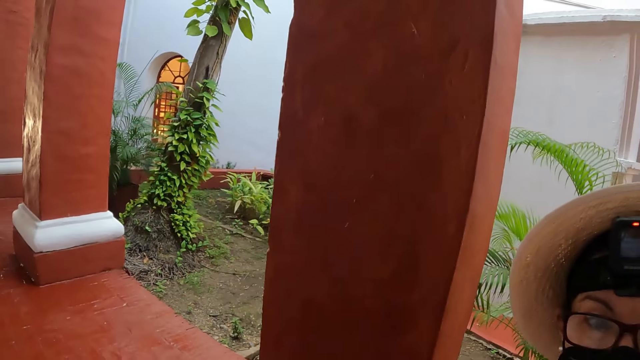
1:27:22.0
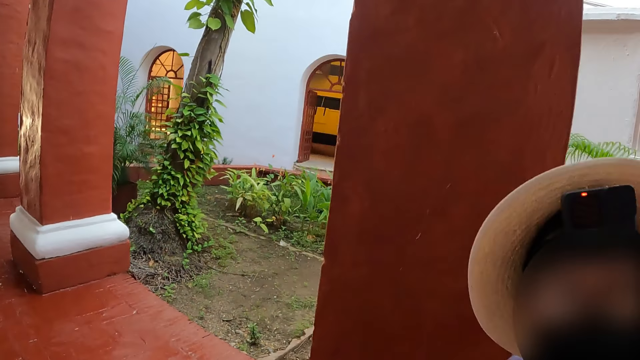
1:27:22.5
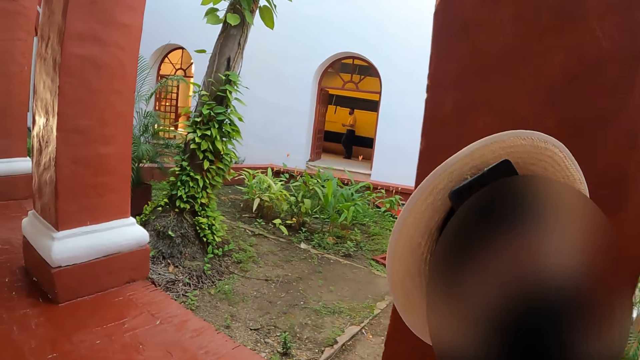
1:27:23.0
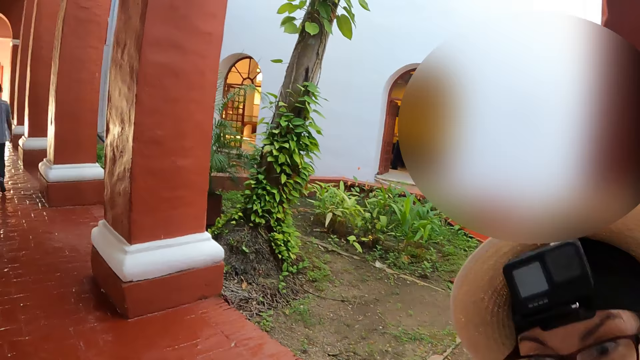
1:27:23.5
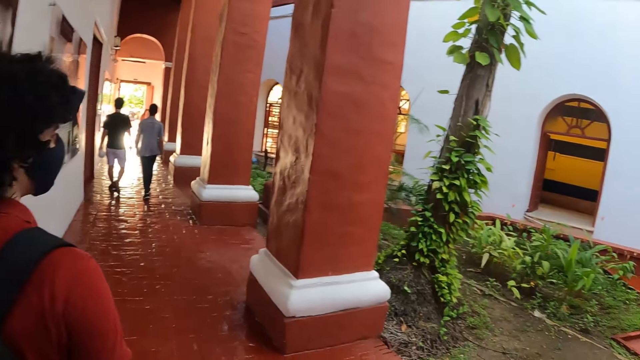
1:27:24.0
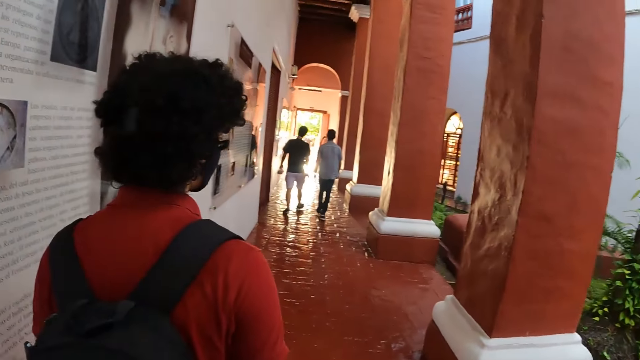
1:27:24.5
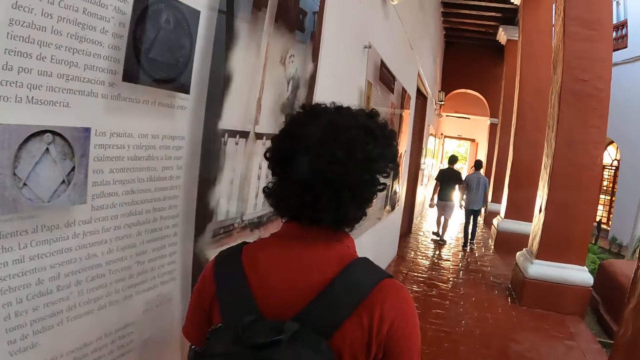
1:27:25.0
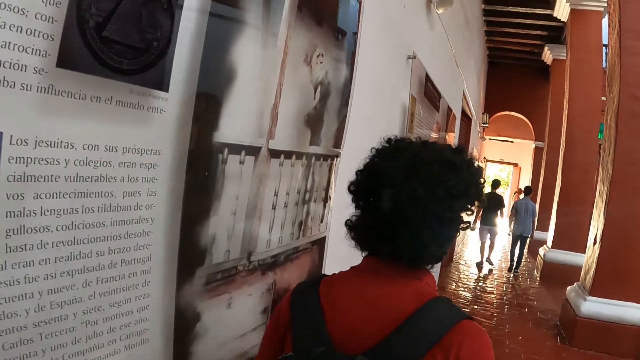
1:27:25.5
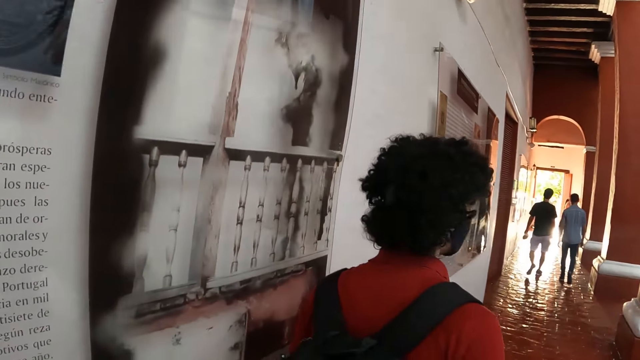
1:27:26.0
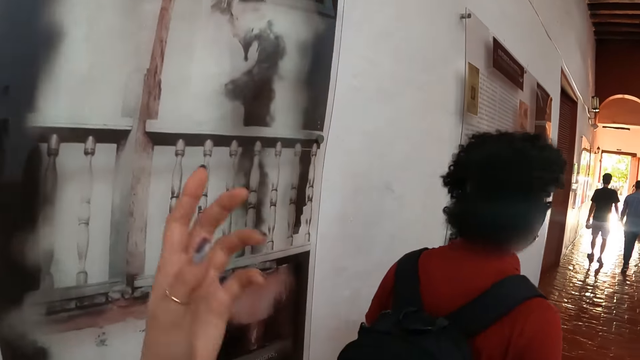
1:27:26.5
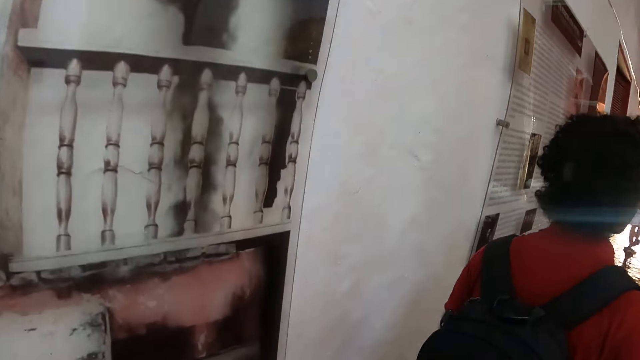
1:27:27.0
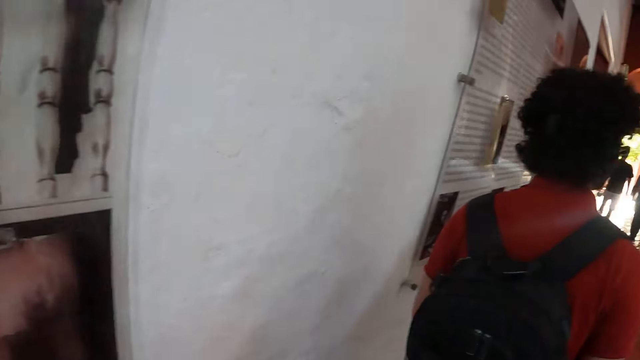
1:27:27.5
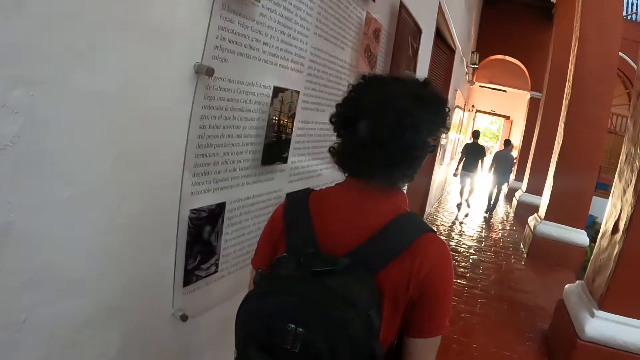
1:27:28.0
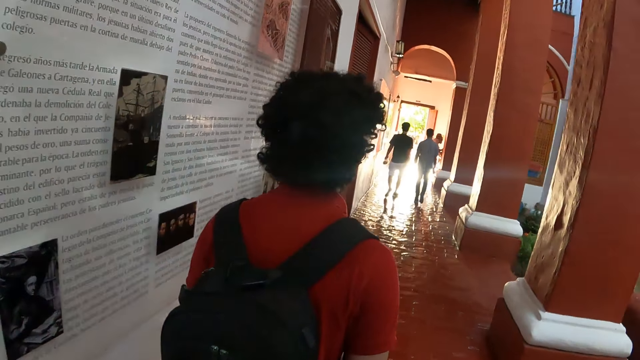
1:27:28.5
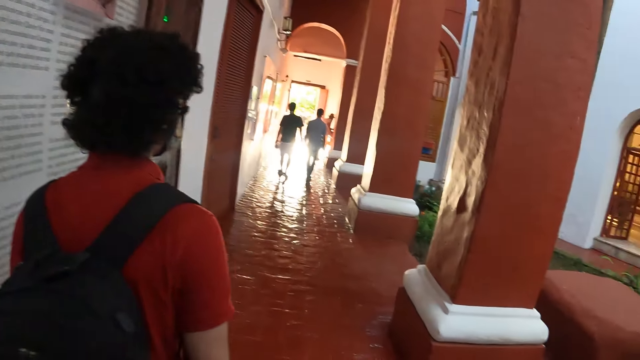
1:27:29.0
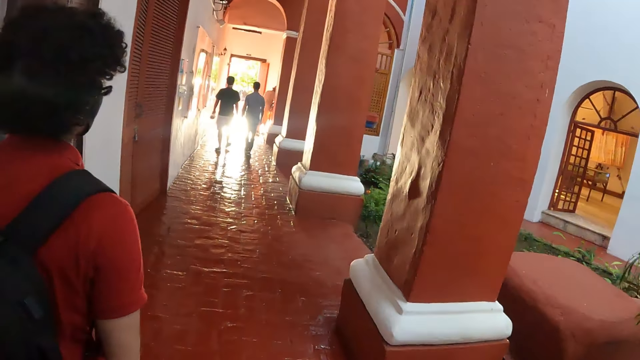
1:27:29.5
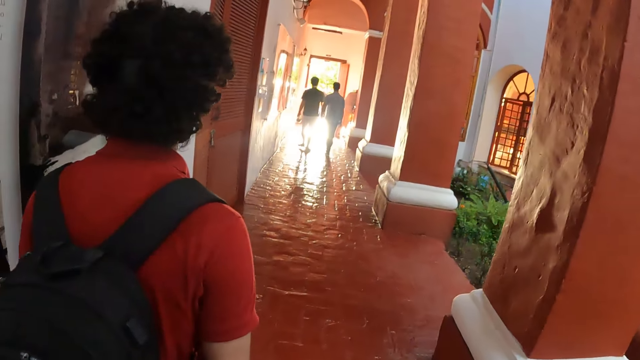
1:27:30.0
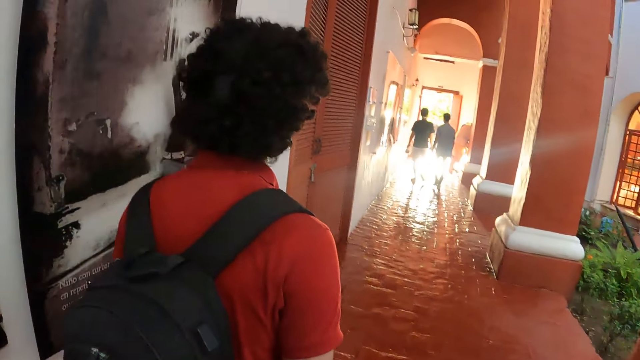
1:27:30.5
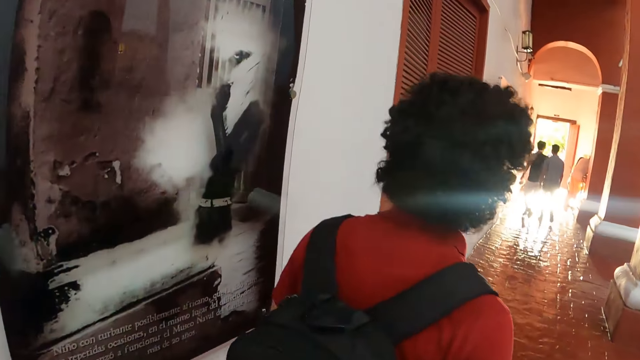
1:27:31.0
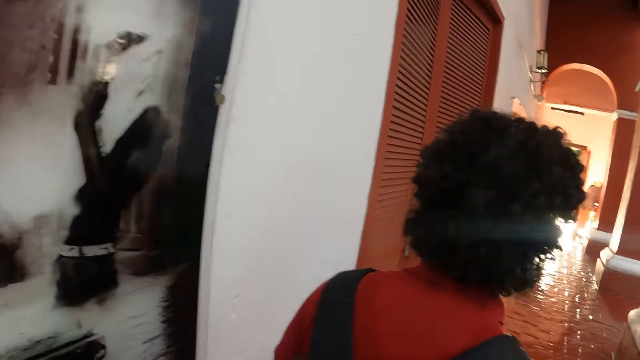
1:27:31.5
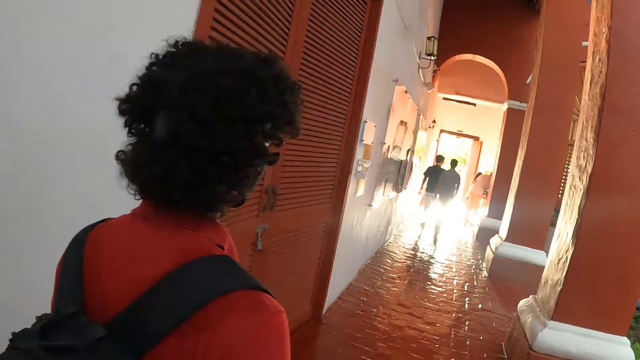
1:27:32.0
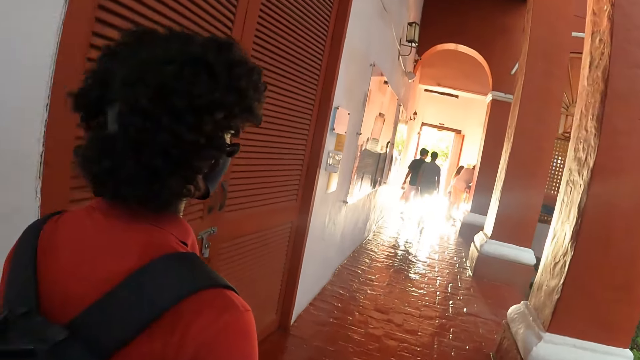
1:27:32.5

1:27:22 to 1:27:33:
A lady stares at the camera wearer. The camera wearer walks around with others. They wave the left hand up. They walk around with others.

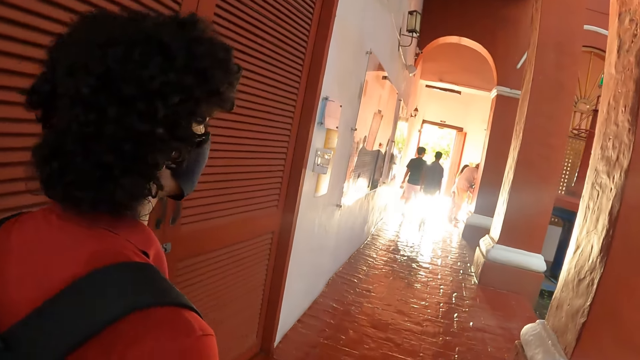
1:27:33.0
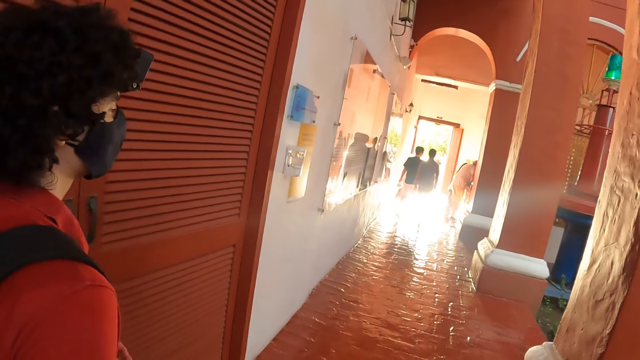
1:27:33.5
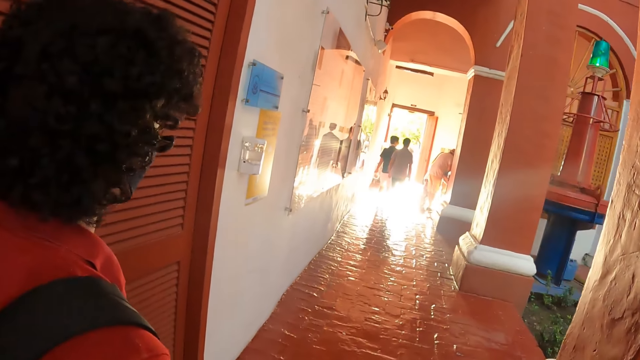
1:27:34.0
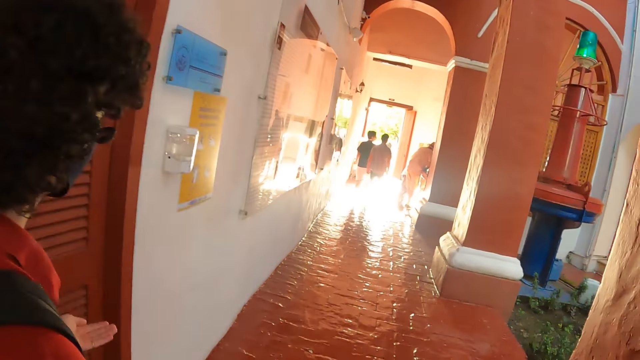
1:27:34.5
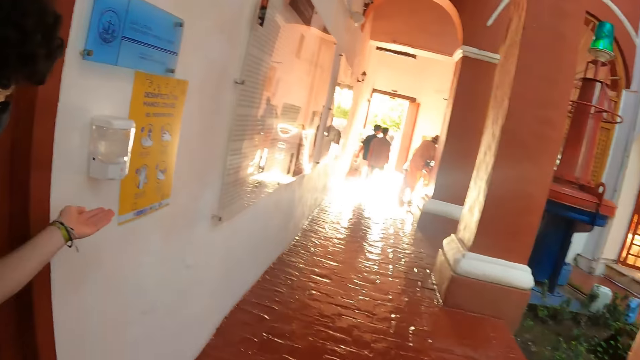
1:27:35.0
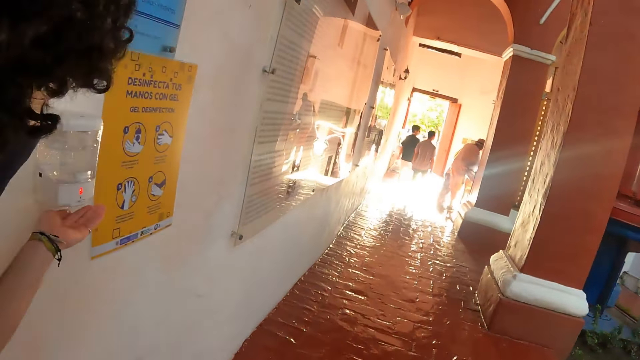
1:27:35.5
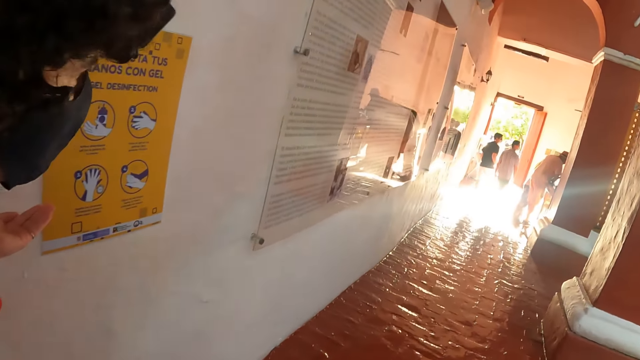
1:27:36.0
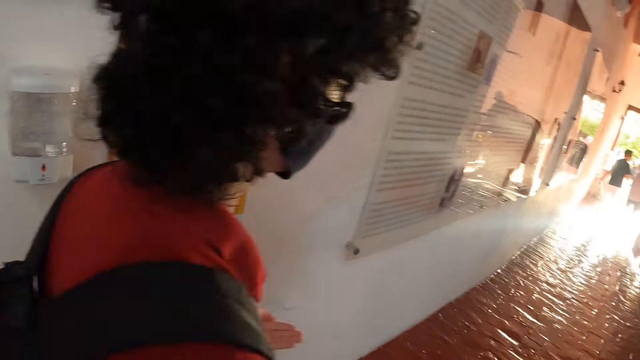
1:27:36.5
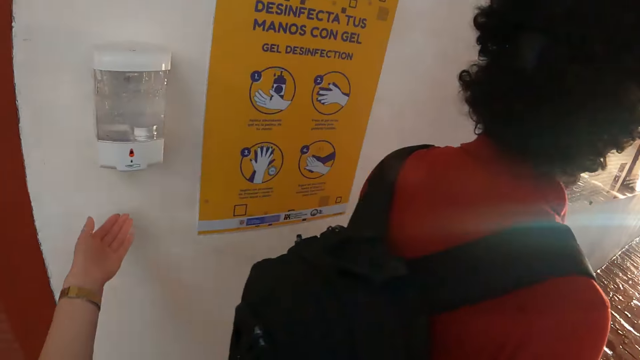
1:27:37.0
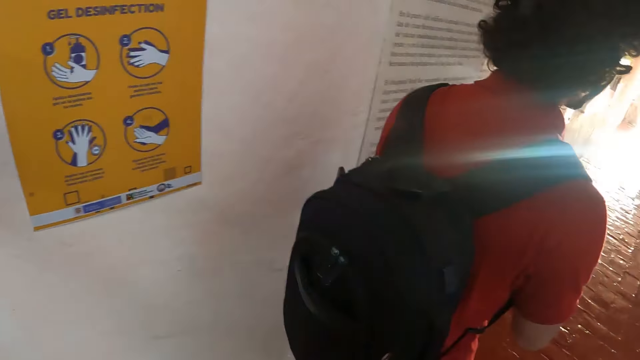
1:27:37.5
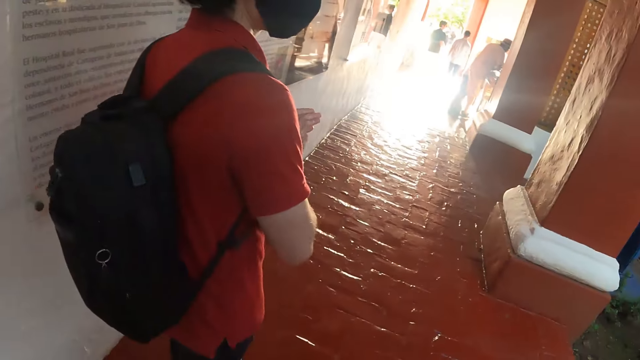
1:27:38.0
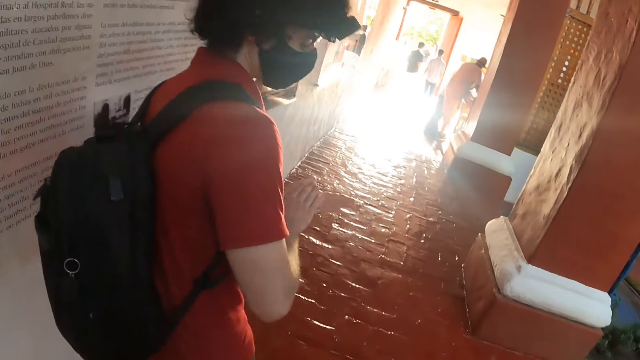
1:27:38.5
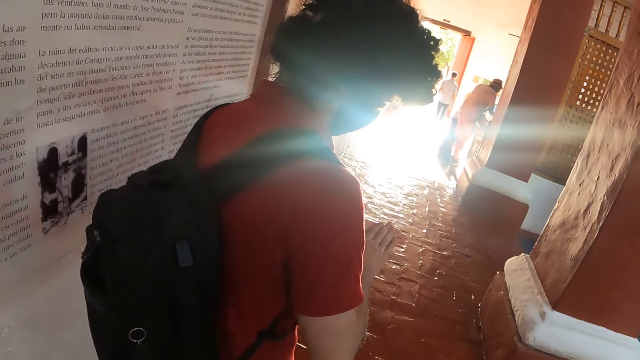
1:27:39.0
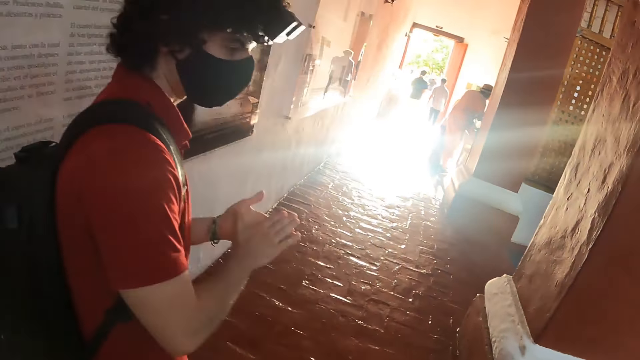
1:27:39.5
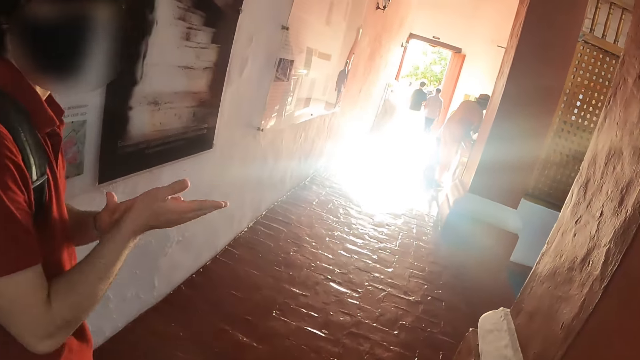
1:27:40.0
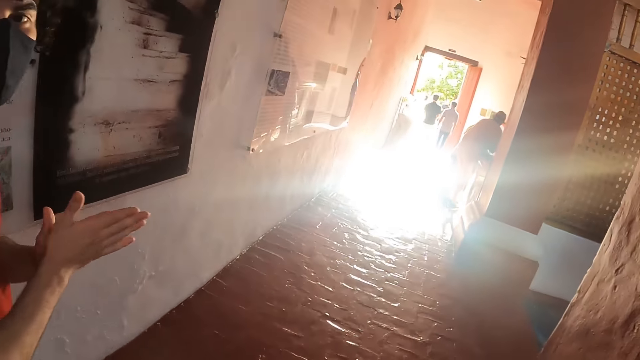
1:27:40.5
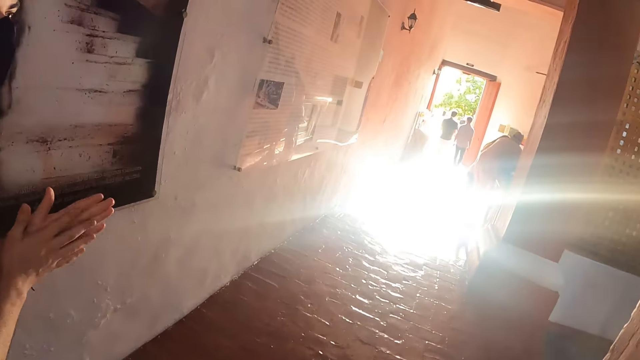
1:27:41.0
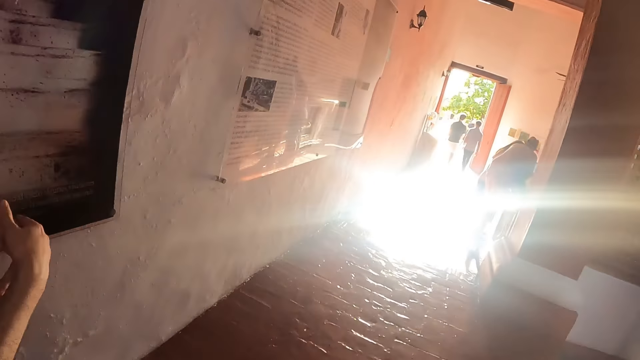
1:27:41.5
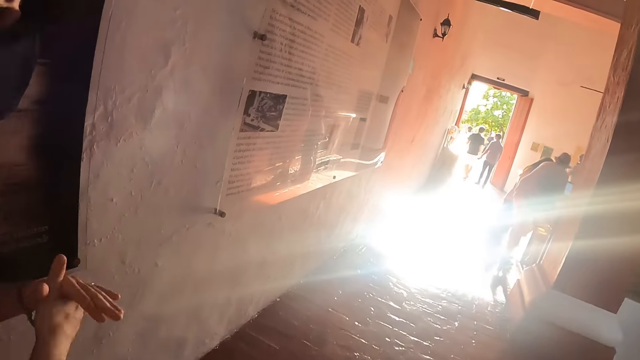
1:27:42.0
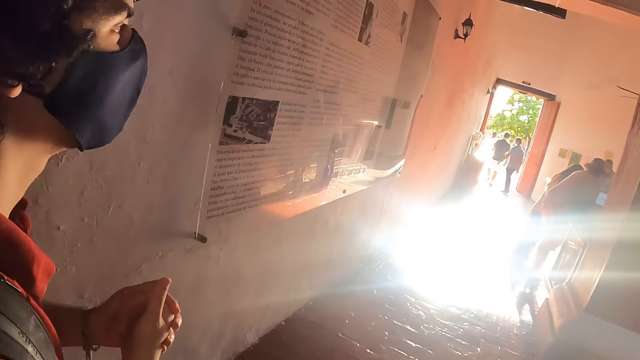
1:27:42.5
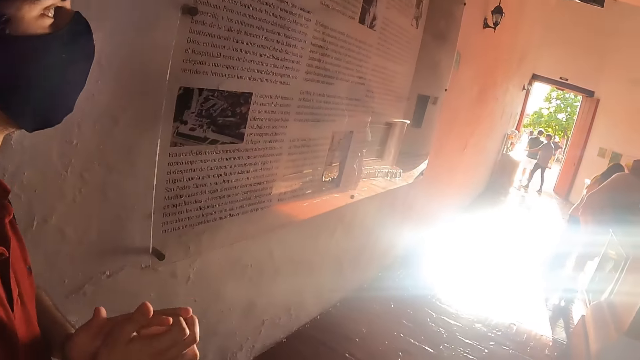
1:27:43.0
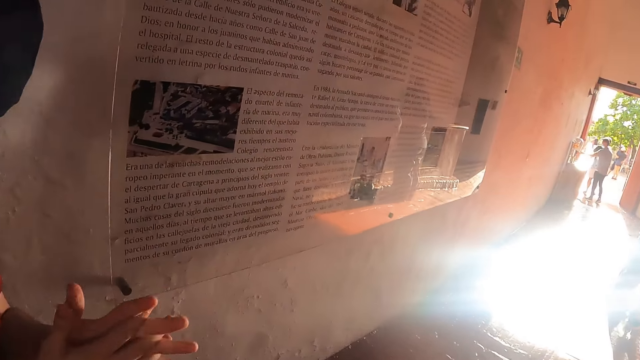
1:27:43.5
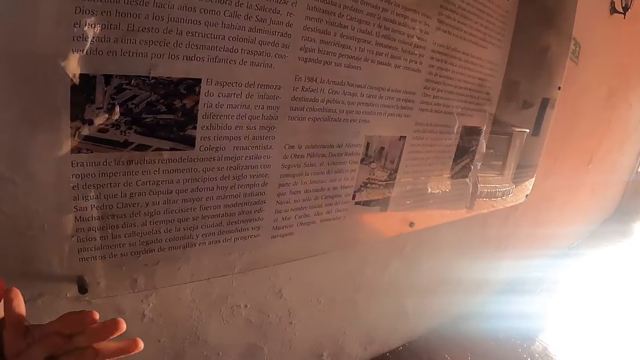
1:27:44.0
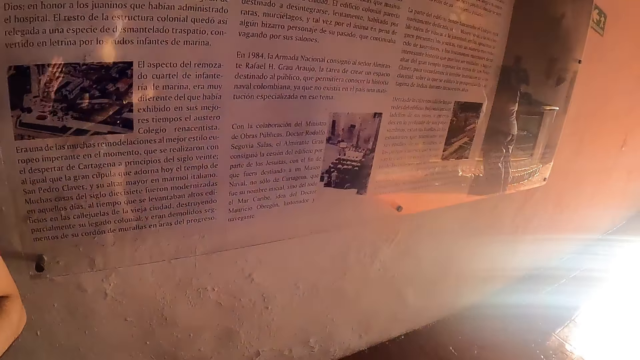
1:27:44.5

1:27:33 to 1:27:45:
A man picks up a sanitizer with the left hand. The camera wearer places a hand on the sanitizer dispenser. The man walks with others. The camera wearer picks up the sanitizer with the left hand. They sanitize hands. The man wipes the hands with the sanitizer. The camera wearer walks with others.
